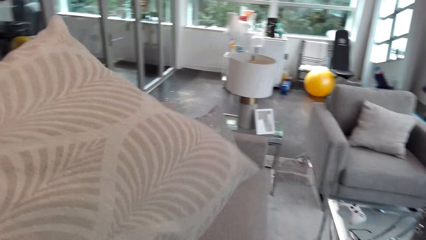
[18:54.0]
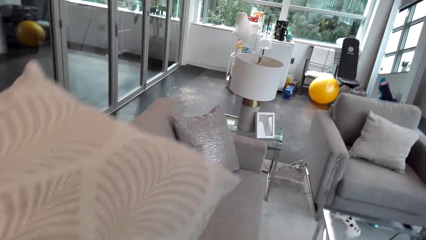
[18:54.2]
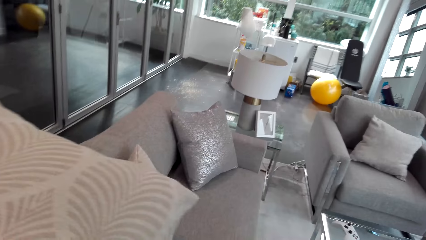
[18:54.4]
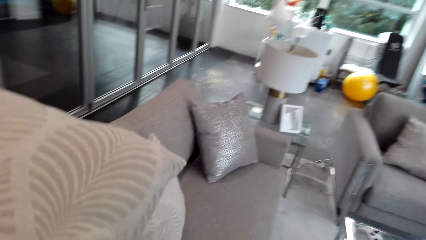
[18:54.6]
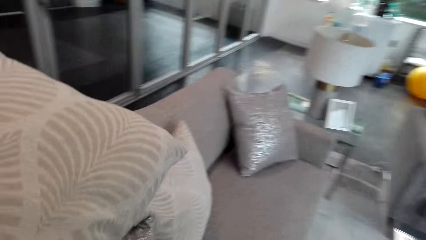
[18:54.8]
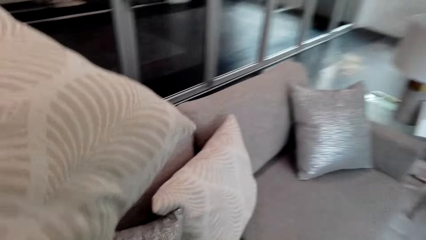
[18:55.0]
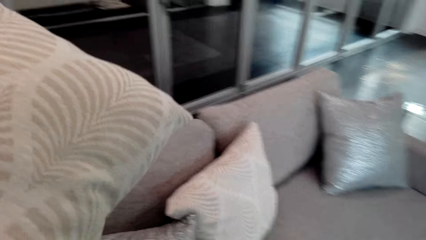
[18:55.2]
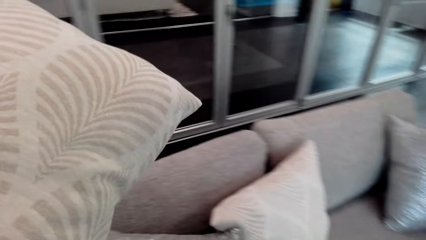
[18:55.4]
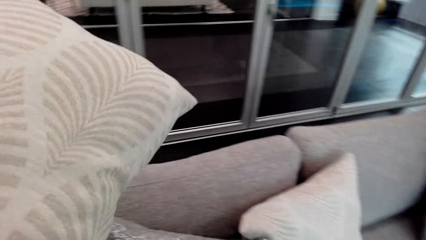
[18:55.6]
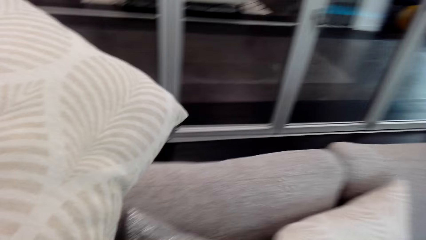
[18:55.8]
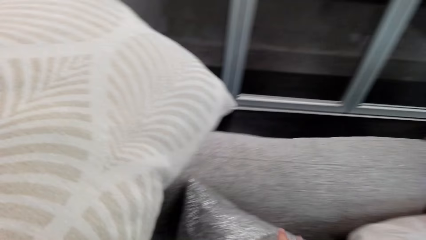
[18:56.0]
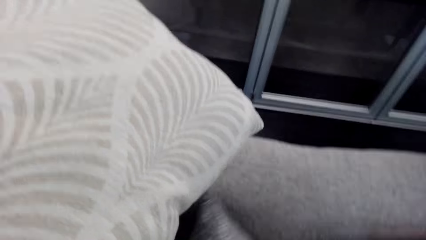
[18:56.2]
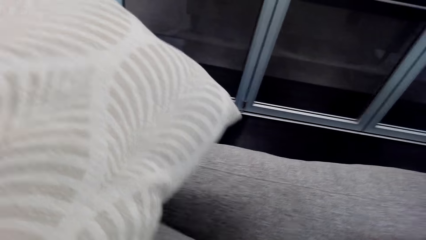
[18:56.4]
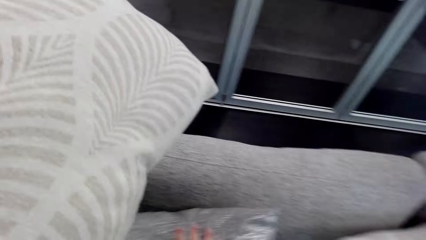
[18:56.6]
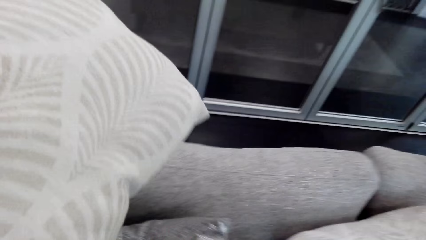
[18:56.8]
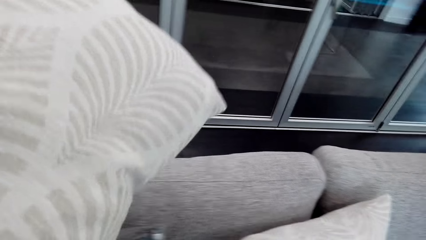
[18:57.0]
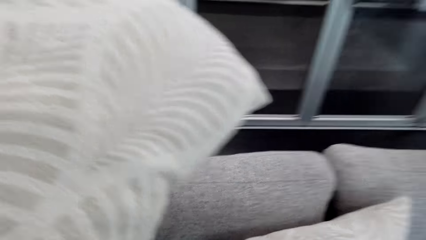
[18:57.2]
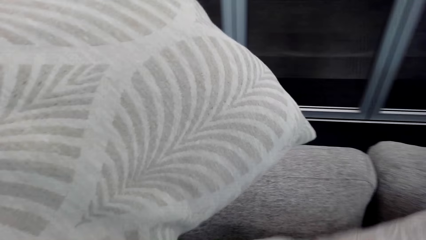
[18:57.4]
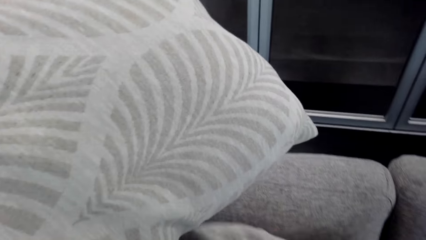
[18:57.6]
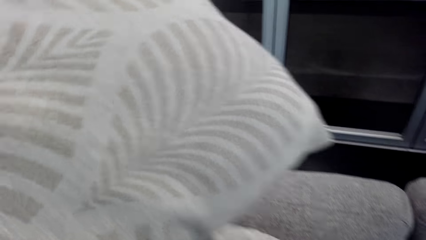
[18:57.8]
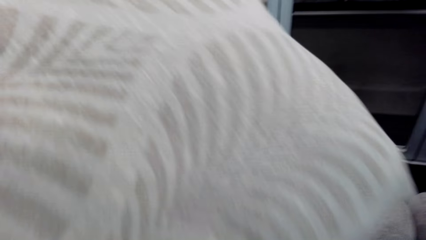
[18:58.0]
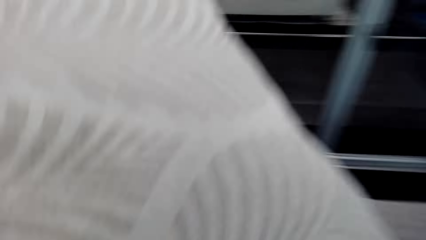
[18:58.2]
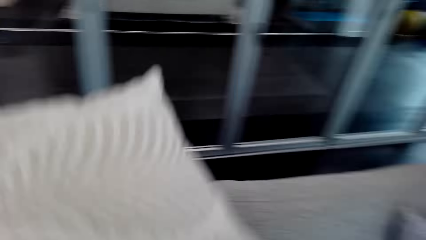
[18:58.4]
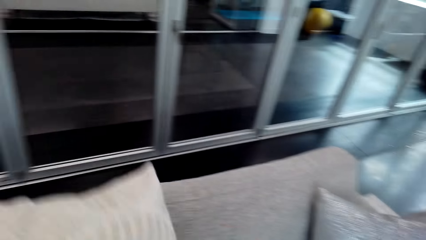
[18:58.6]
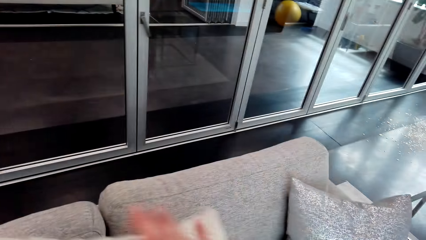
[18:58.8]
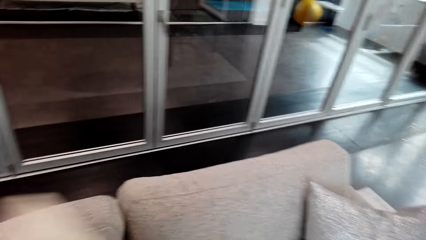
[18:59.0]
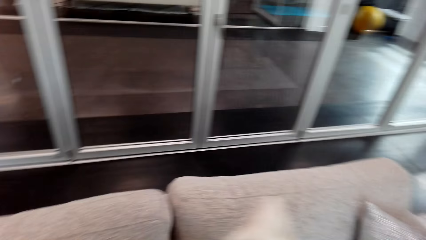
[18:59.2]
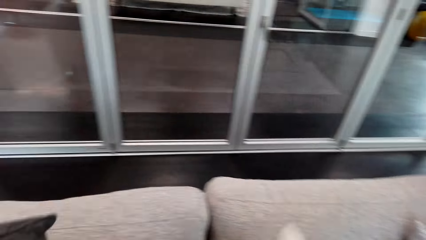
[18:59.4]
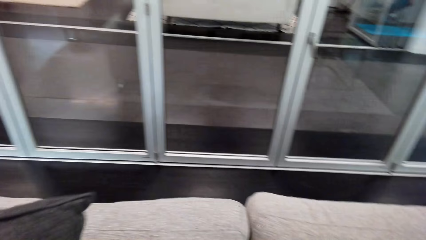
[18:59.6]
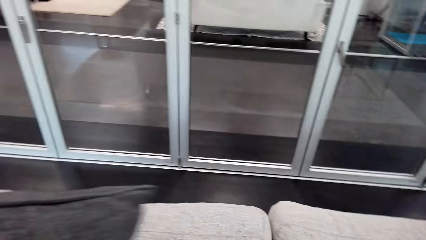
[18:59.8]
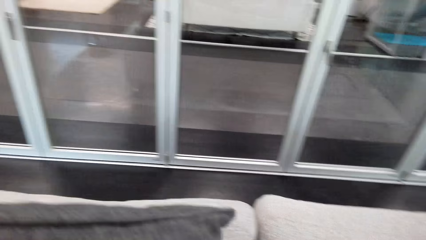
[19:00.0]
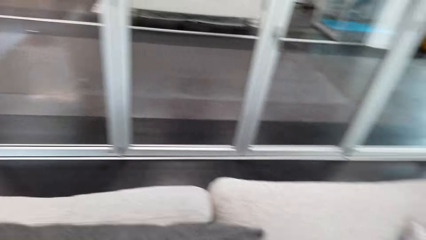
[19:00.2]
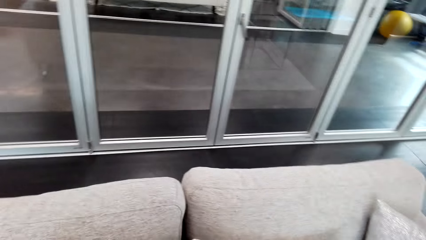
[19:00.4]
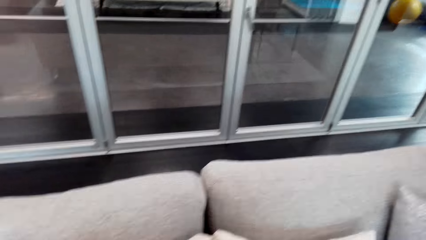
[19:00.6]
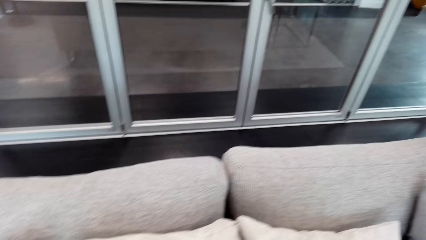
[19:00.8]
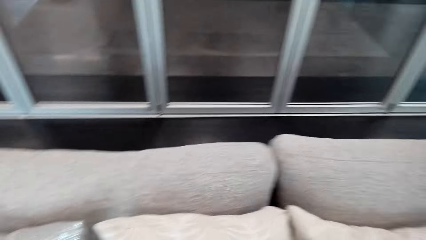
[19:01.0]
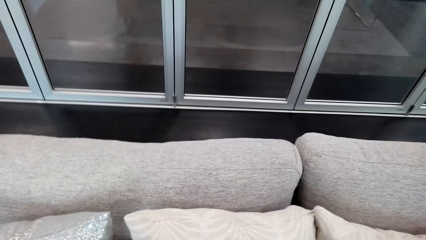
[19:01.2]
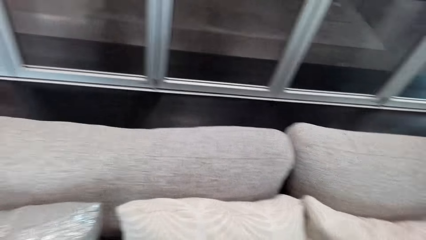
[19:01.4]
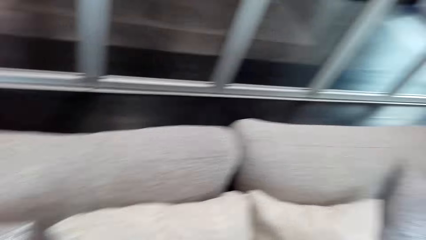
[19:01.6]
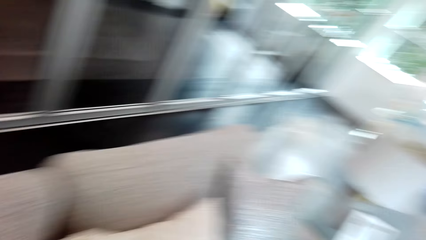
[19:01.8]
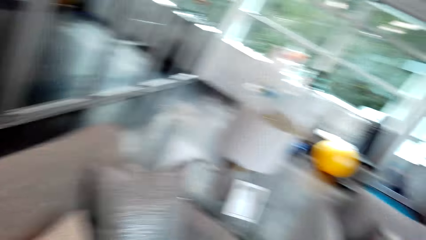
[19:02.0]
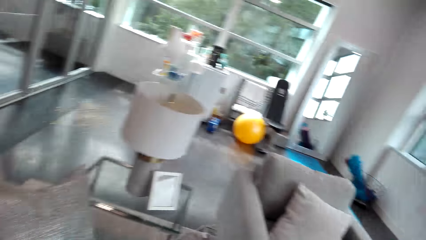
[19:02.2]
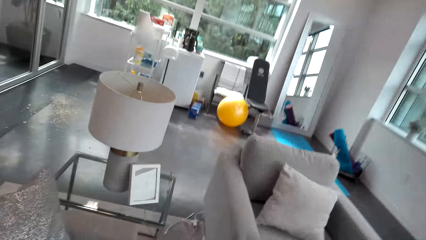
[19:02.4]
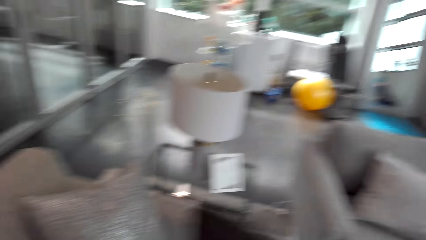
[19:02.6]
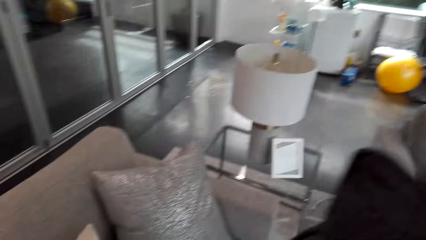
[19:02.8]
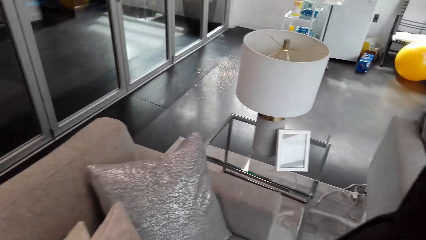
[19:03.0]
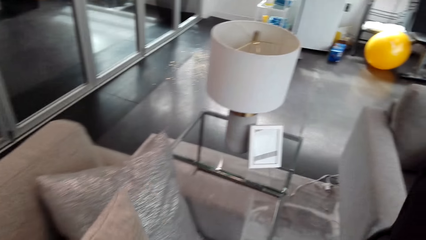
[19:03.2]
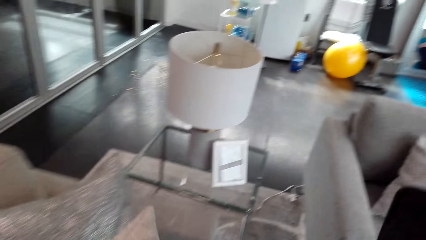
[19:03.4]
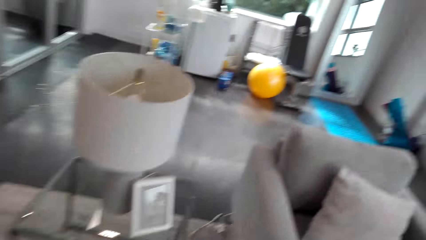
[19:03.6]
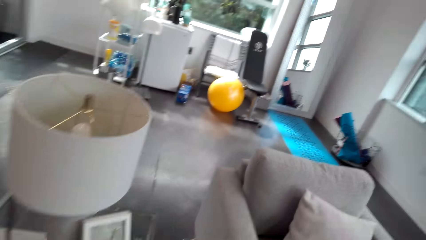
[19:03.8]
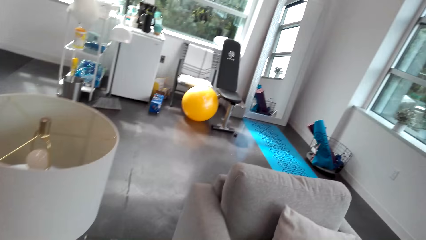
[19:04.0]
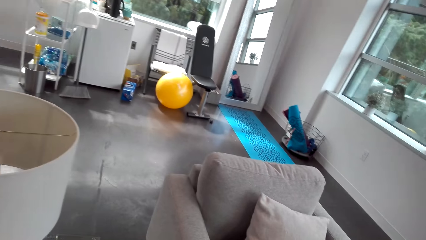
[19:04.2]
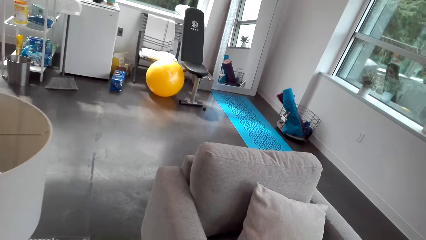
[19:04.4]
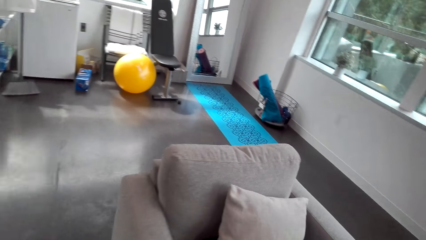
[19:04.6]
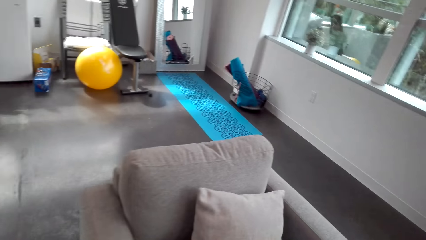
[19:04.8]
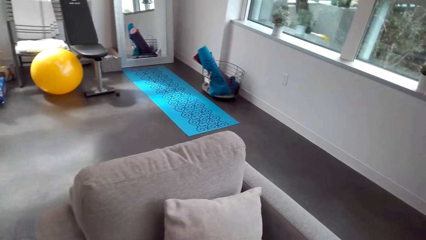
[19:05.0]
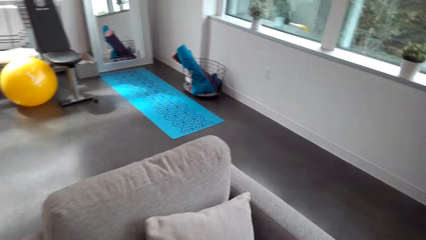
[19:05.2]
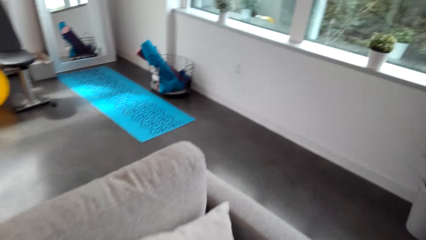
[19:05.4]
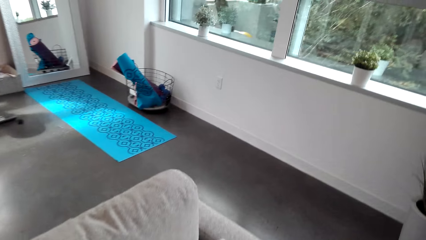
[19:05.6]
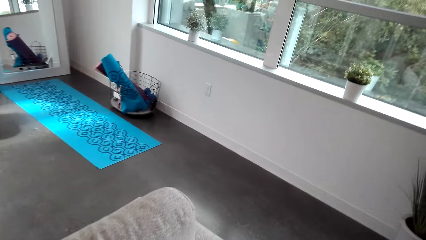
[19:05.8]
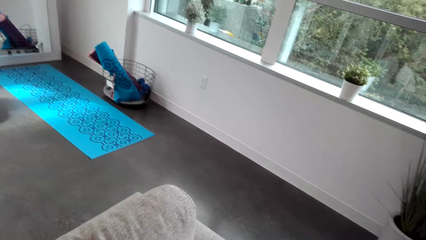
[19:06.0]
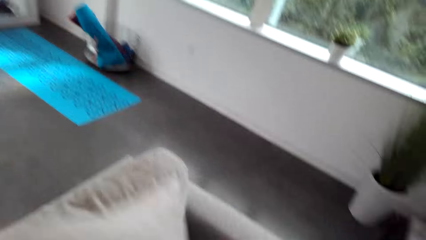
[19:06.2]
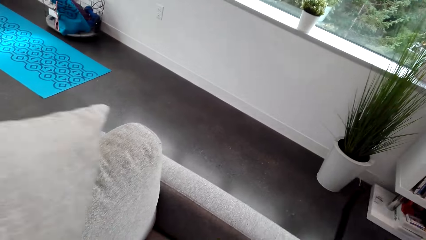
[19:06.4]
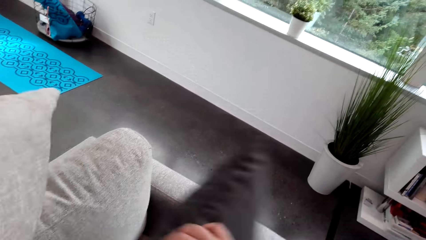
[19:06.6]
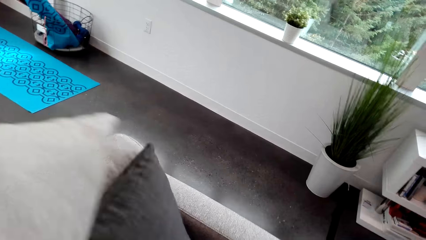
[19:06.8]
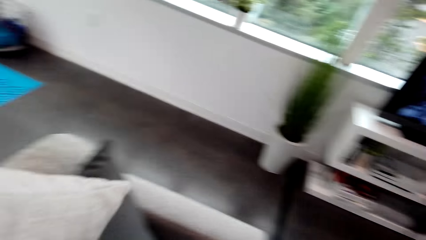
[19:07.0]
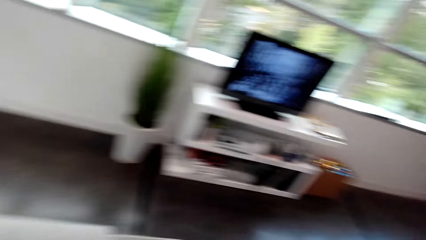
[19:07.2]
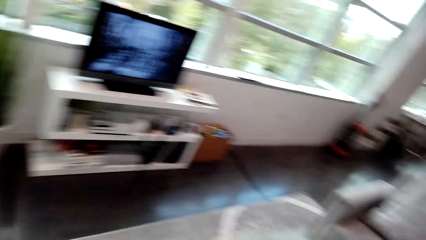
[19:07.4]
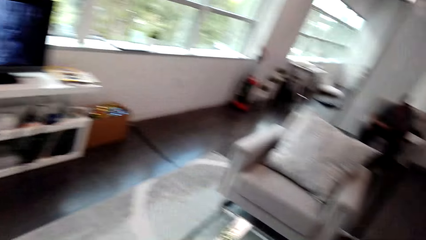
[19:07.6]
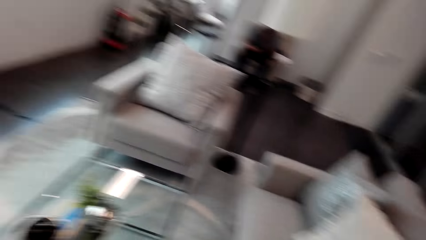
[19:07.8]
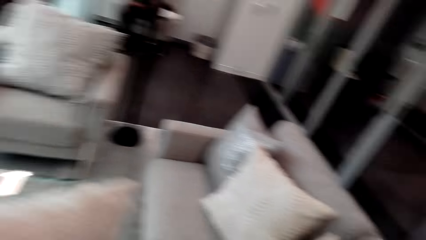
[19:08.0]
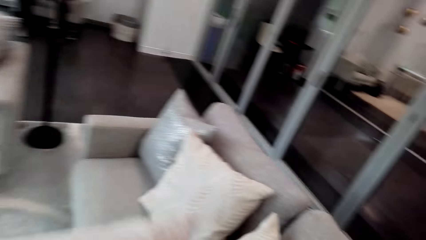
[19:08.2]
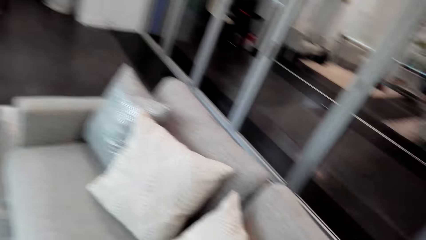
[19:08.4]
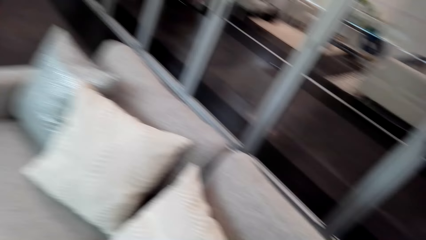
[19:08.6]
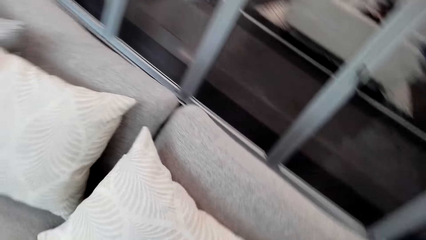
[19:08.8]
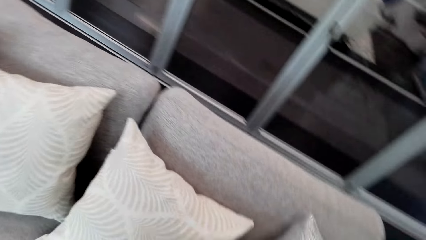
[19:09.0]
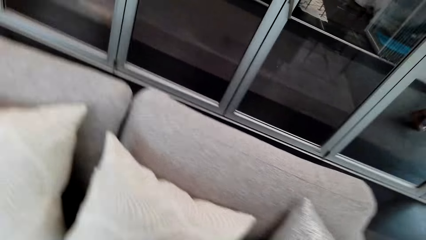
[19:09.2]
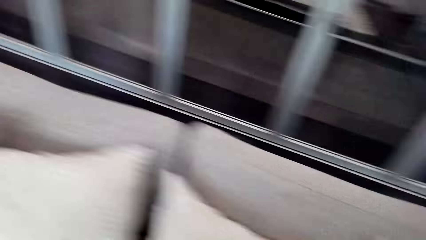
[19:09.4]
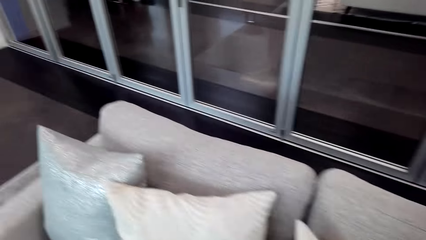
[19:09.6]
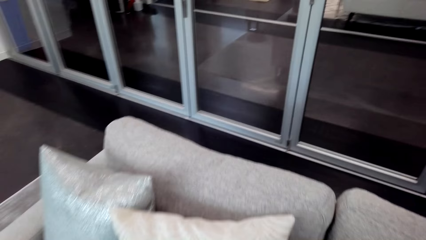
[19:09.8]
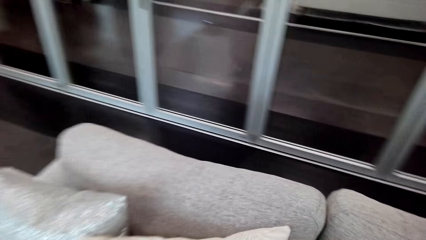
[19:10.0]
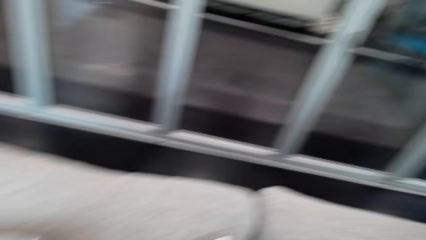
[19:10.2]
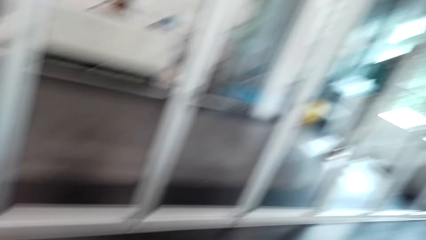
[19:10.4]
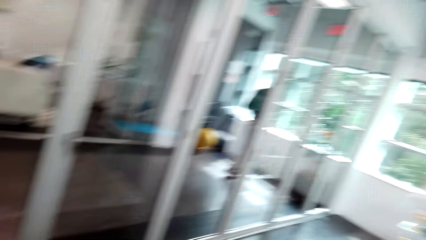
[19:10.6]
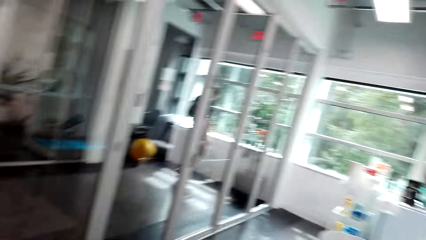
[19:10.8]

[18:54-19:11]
The camera wearer arranges the pillows on the couch. They walk around. They arrange the pillows on the other couch. They walk around.
